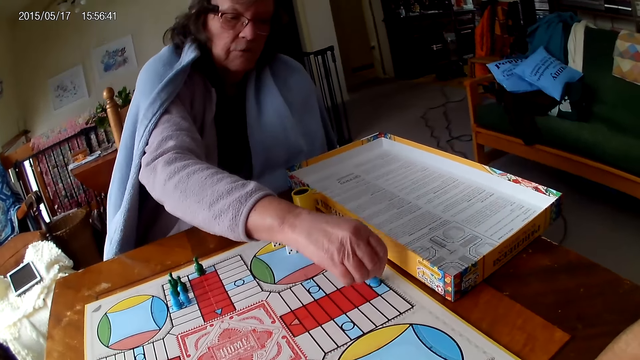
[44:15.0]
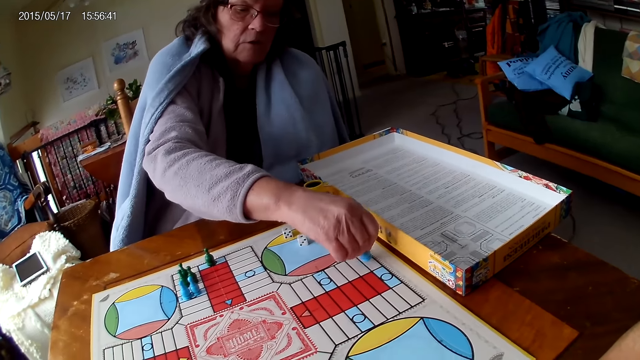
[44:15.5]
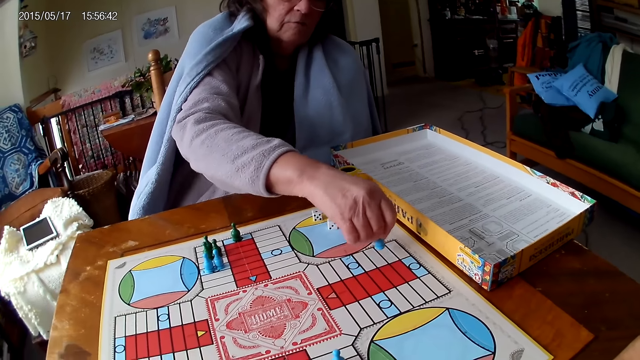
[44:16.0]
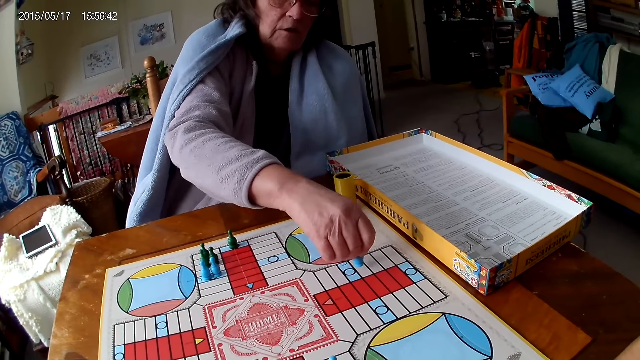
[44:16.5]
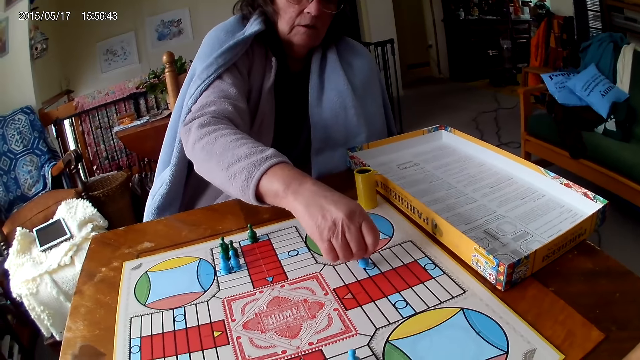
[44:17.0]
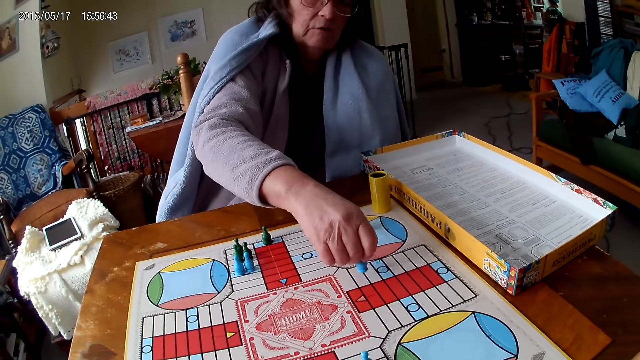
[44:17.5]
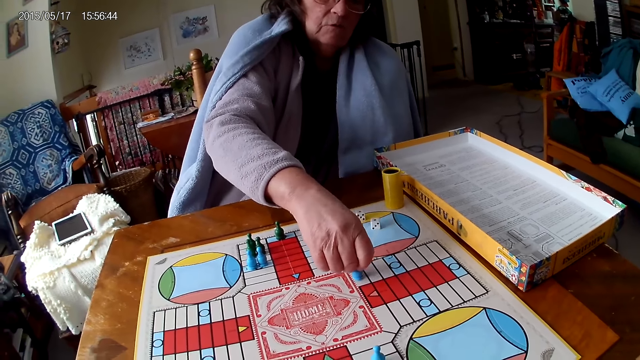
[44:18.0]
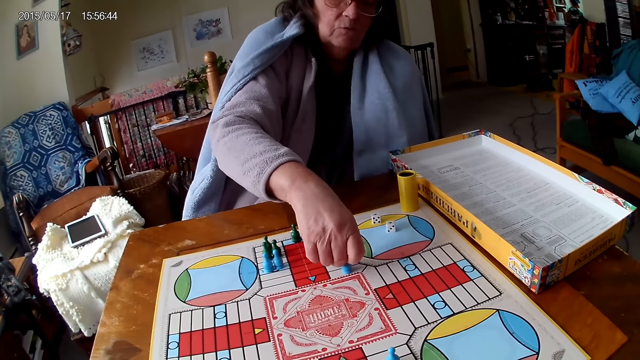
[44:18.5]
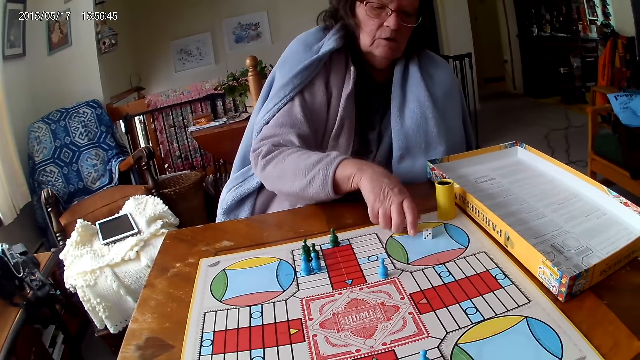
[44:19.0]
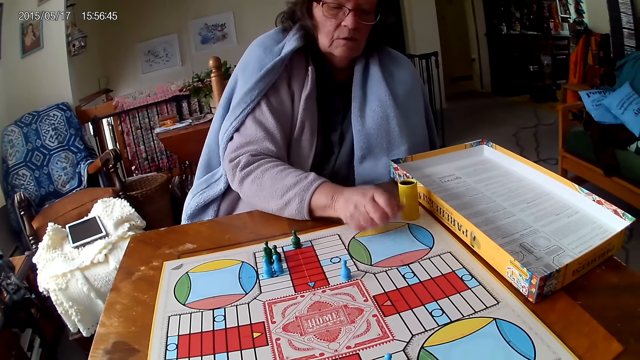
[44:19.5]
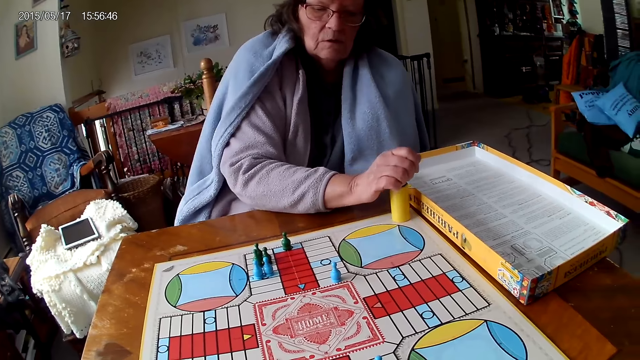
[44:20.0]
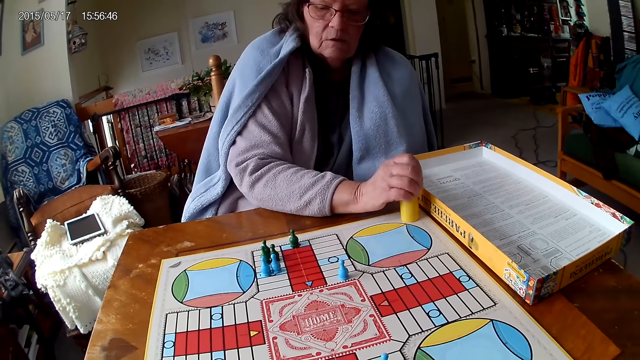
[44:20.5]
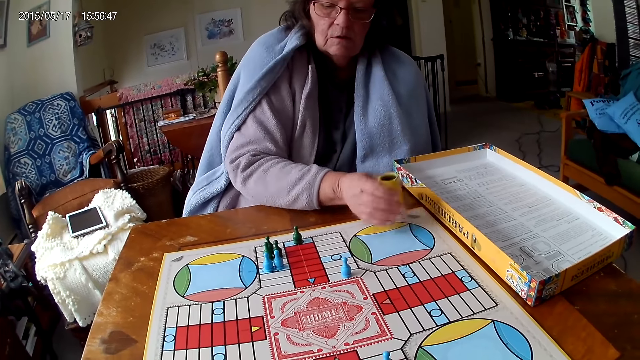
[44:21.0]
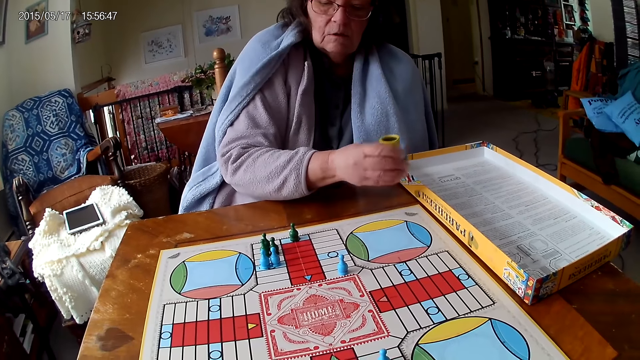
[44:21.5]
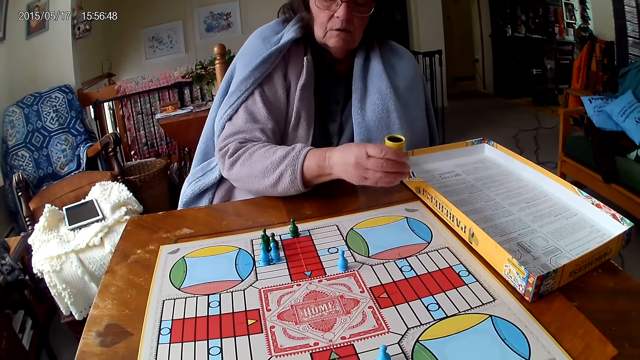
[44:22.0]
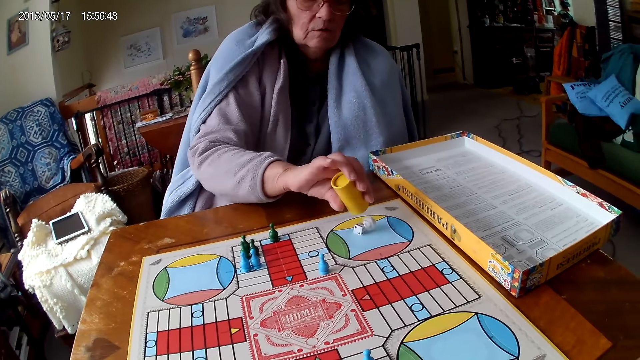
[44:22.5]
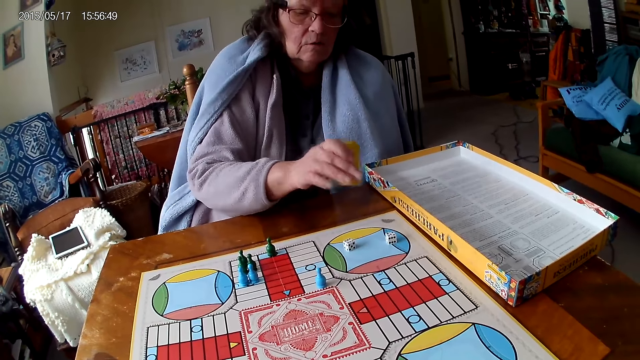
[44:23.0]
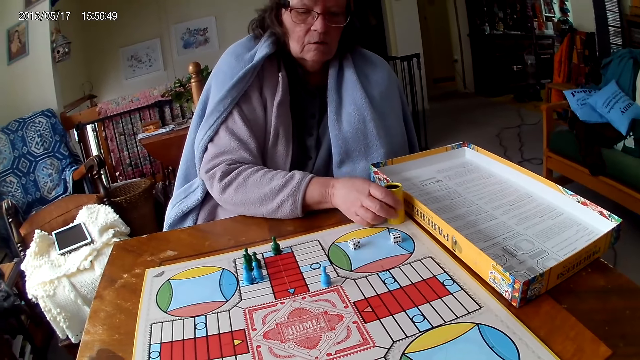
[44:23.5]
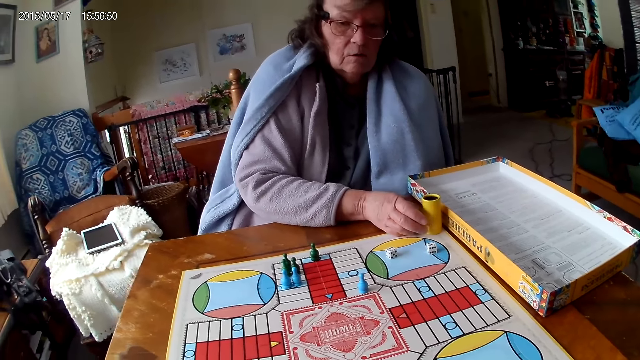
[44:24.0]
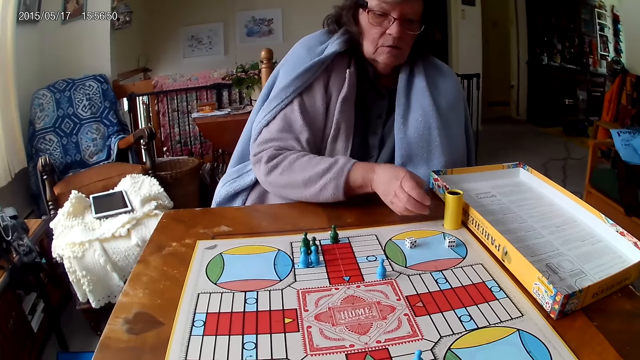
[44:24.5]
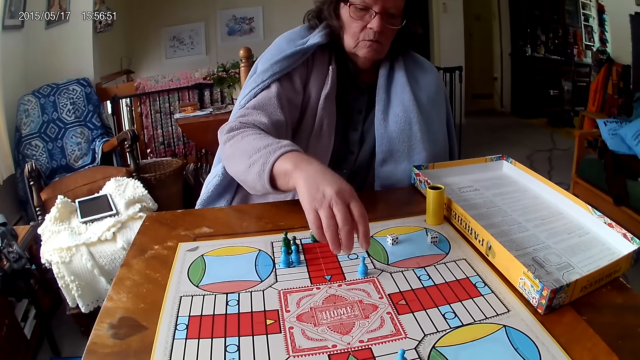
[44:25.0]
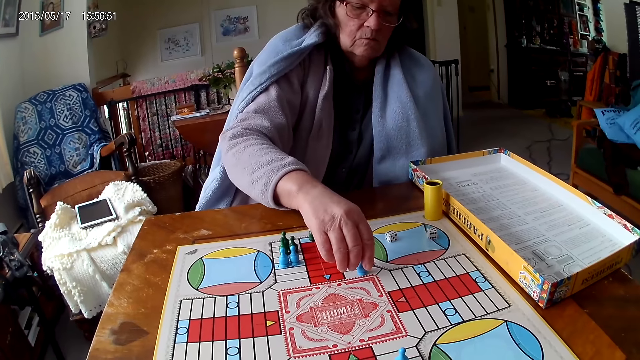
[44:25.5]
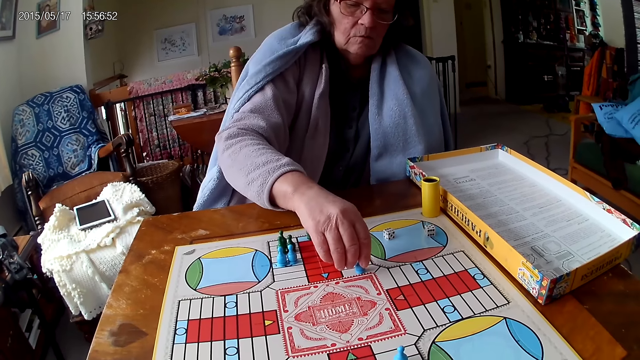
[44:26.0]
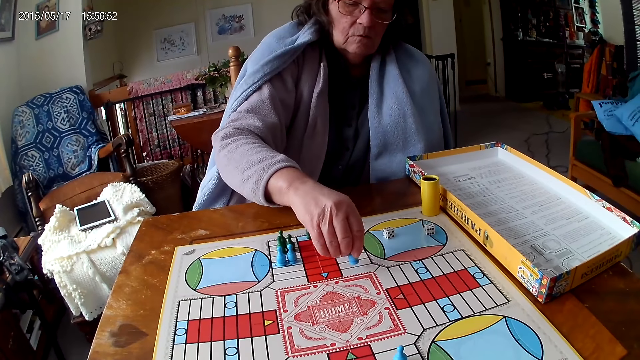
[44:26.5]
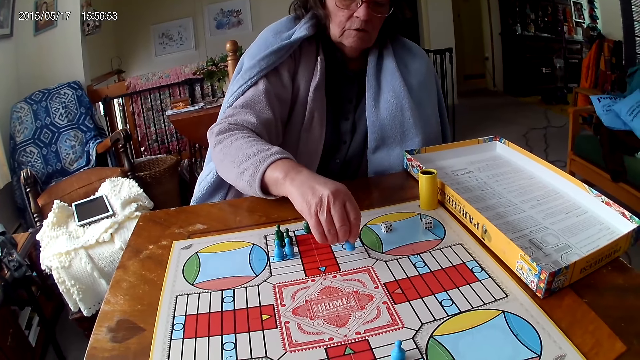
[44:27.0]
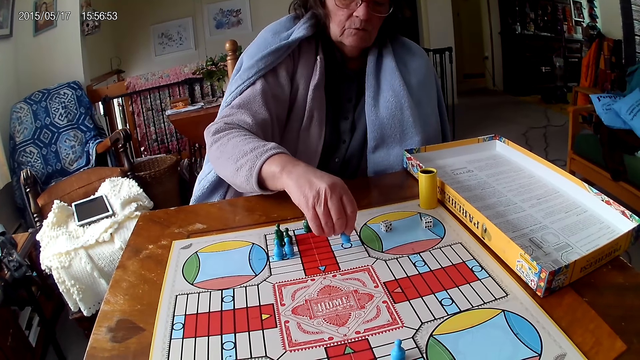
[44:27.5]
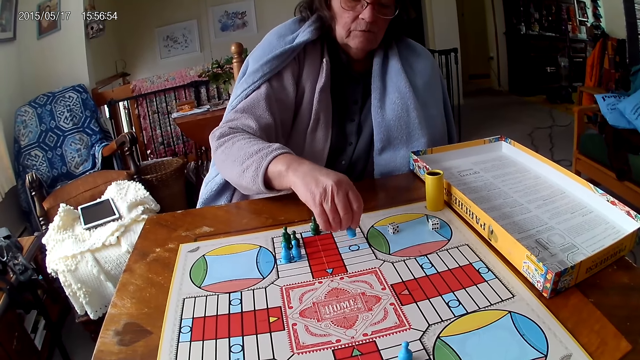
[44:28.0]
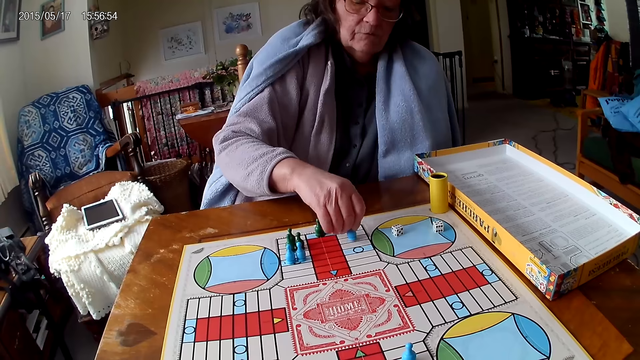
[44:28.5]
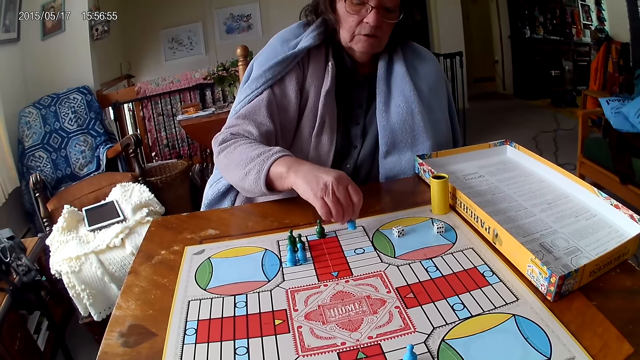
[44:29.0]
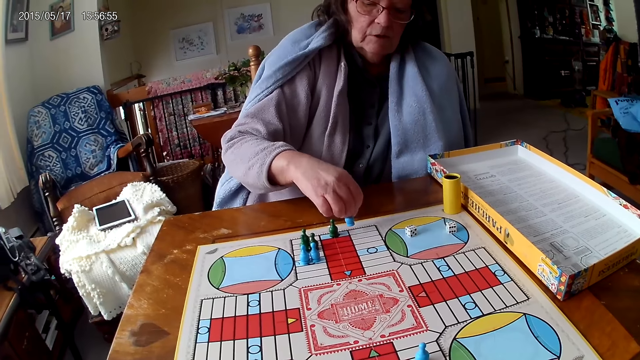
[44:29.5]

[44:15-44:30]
A woman picks her dice from the Ludo board with her right hand. She drops the dice into her container or dice cup. She spins the dice cup. She shakes her container with her right hand. She drops the dice in her container on the Ludo board. She drops her container on the Ludo board. She picks the dice. She moves a piece on the Ludo board with her right hand.

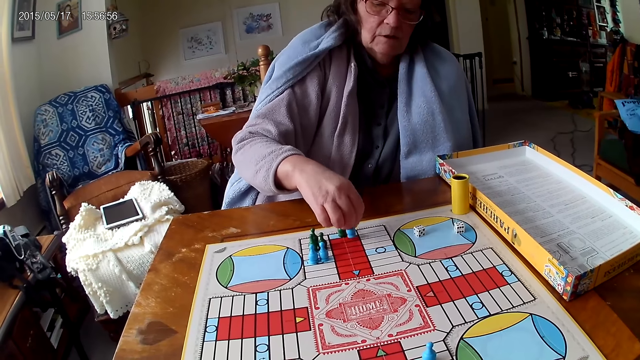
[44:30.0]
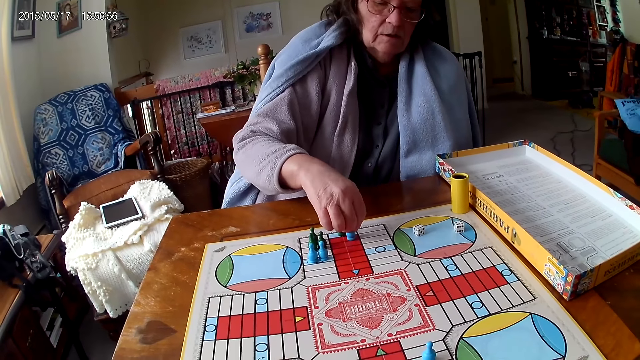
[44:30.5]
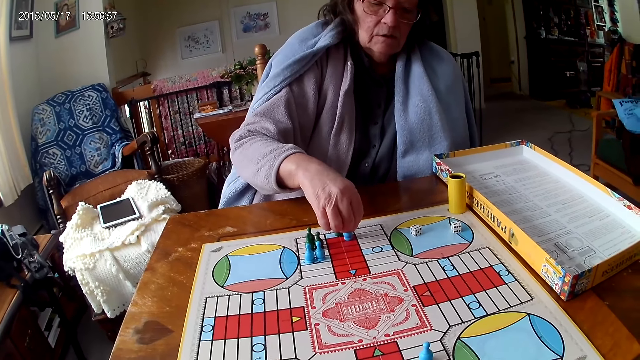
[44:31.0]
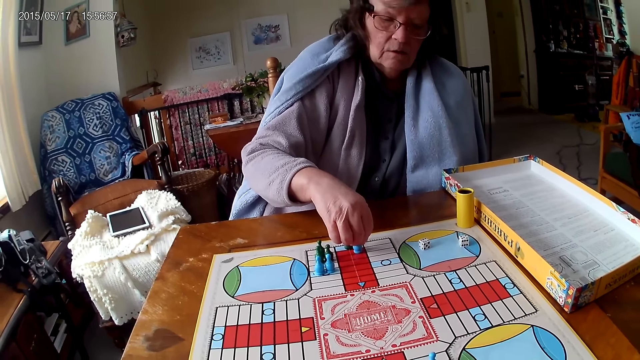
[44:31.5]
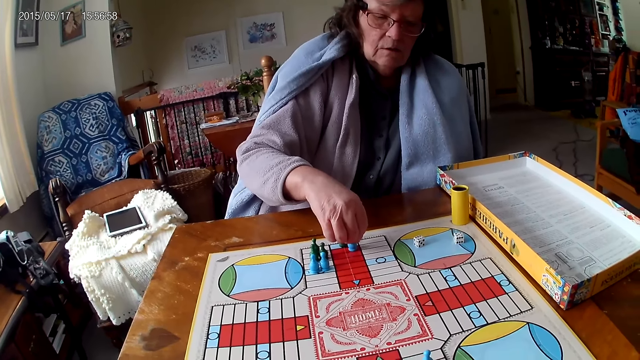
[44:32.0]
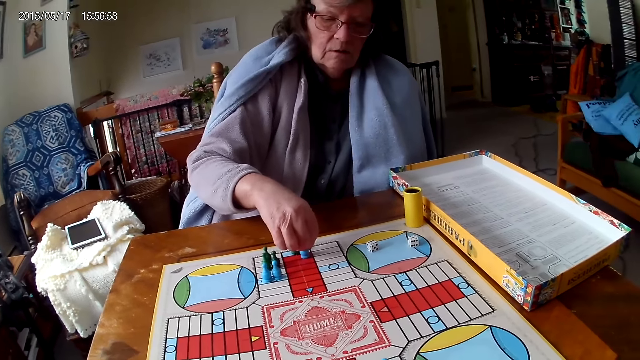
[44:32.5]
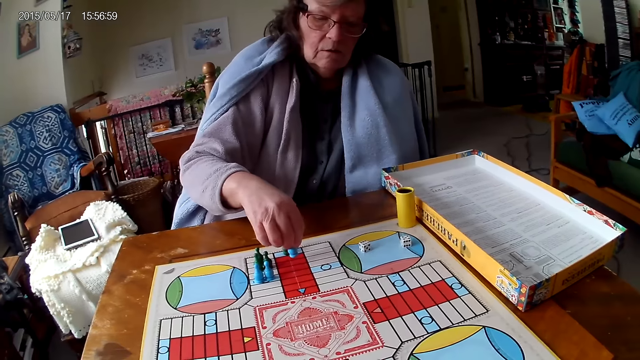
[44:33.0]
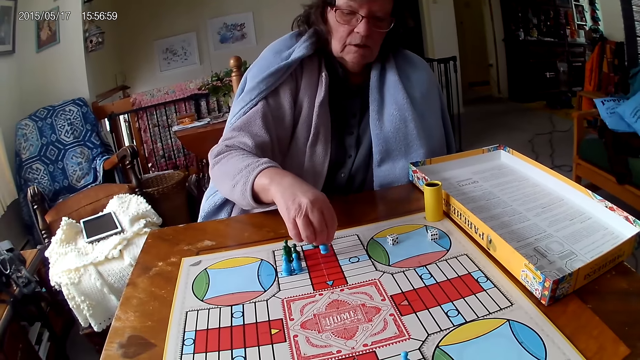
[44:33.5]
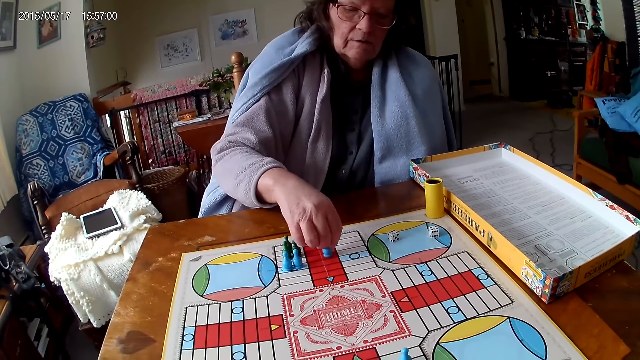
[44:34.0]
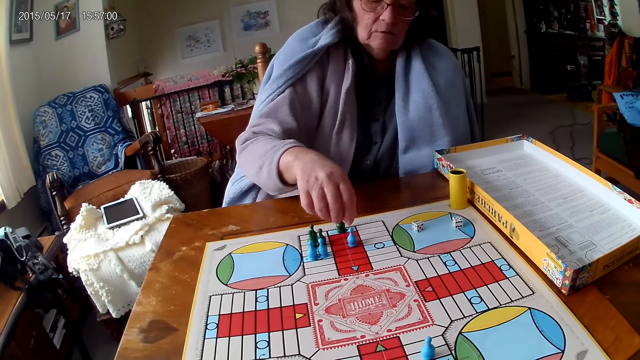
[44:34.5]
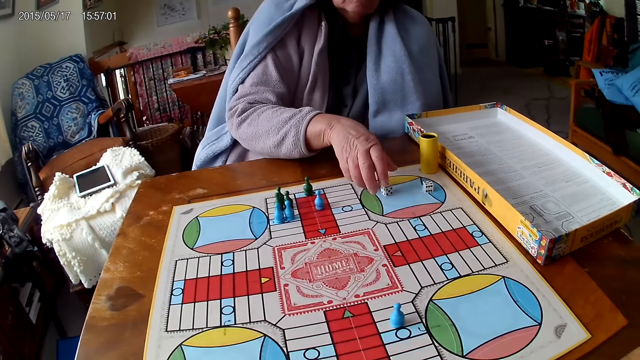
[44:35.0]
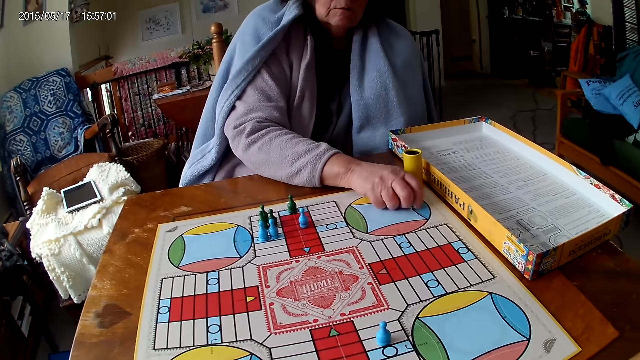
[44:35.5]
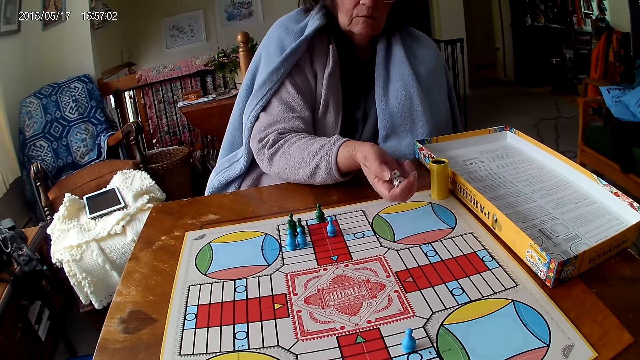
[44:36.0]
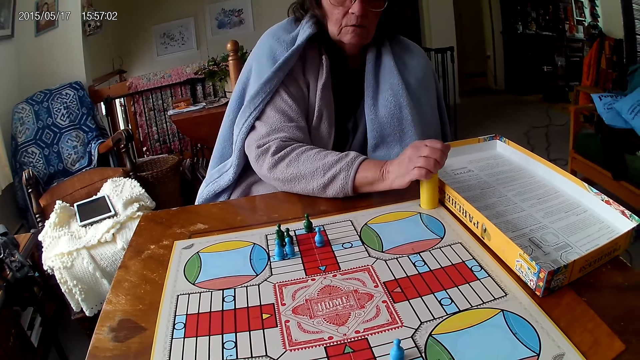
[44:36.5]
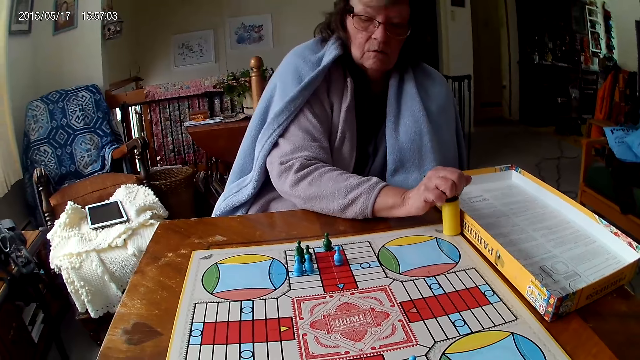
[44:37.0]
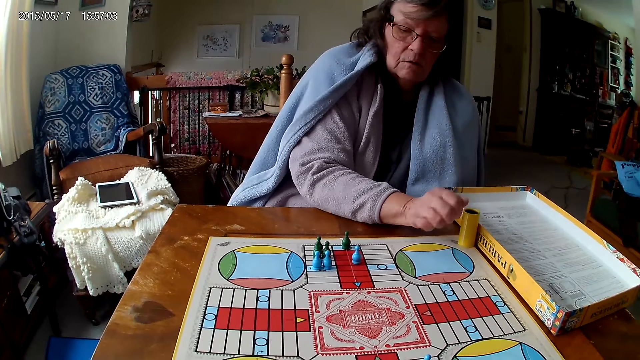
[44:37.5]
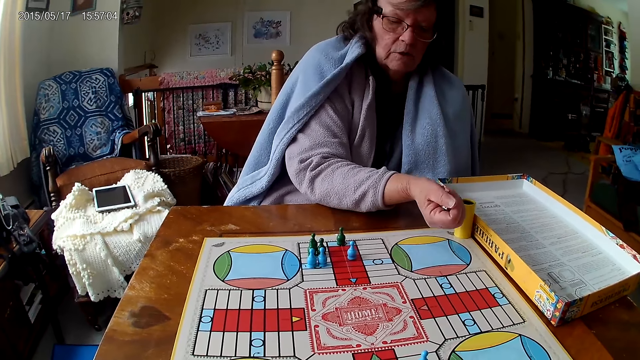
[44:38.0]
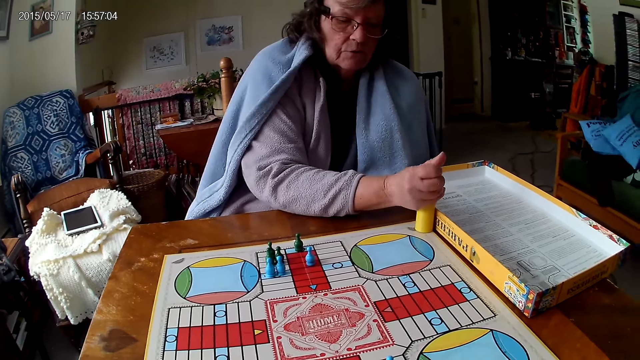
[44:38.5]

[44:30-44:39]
A woman picks her dice from the Ludo board with her right hand. She drops the dice into her container.
